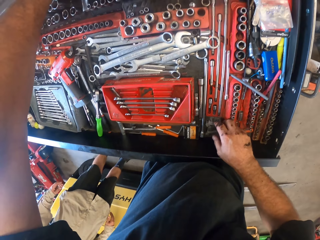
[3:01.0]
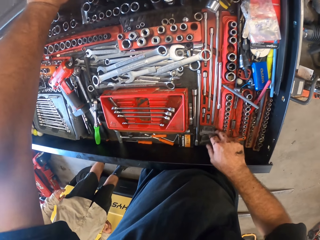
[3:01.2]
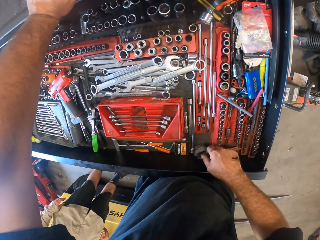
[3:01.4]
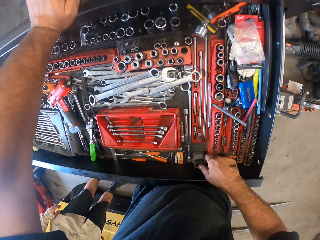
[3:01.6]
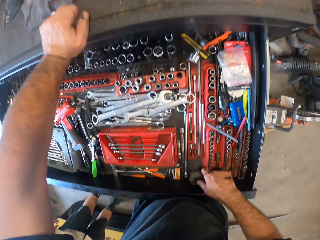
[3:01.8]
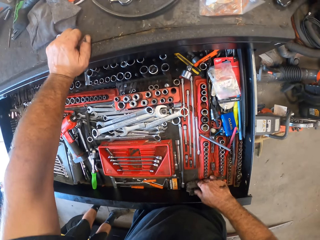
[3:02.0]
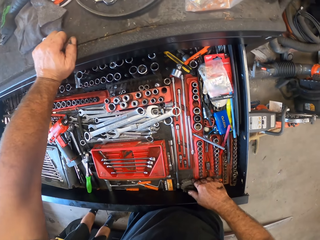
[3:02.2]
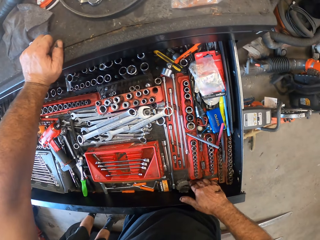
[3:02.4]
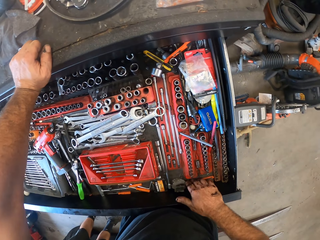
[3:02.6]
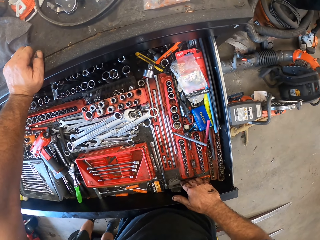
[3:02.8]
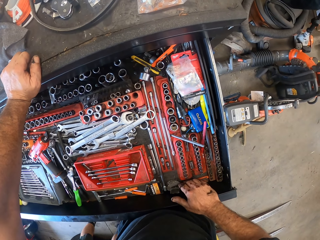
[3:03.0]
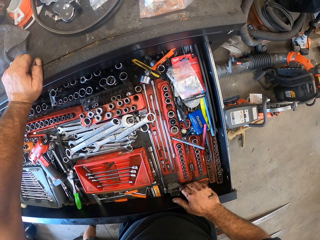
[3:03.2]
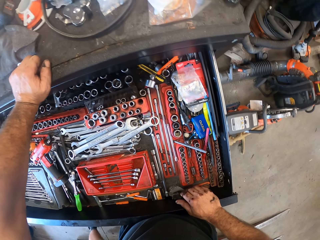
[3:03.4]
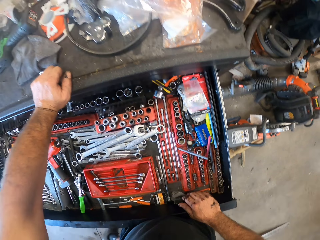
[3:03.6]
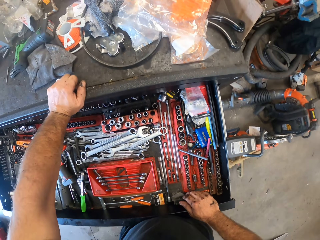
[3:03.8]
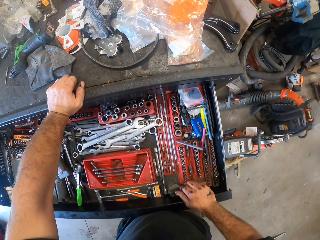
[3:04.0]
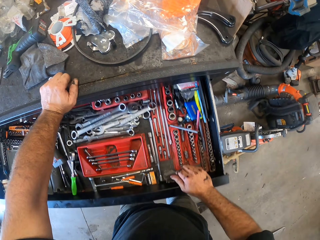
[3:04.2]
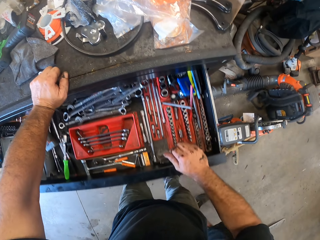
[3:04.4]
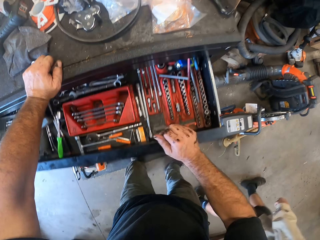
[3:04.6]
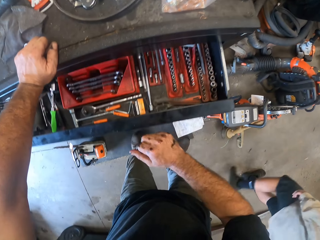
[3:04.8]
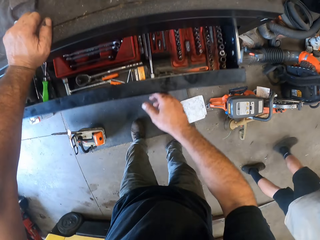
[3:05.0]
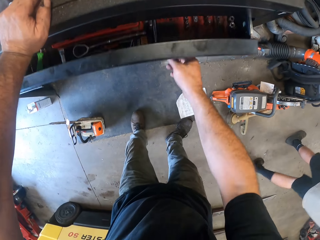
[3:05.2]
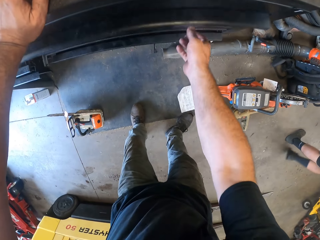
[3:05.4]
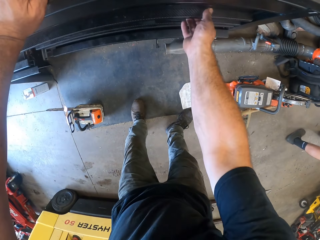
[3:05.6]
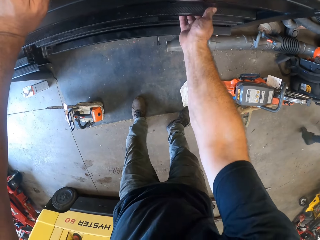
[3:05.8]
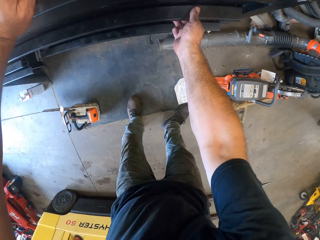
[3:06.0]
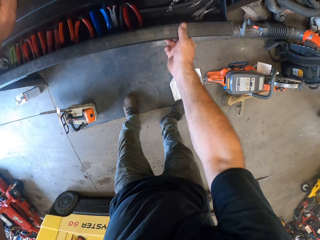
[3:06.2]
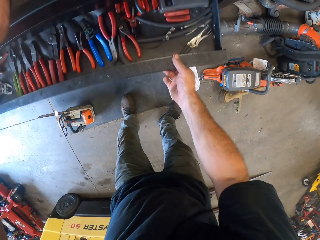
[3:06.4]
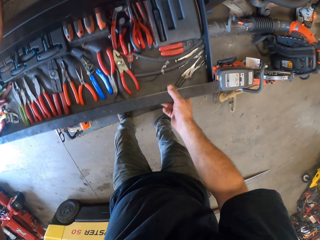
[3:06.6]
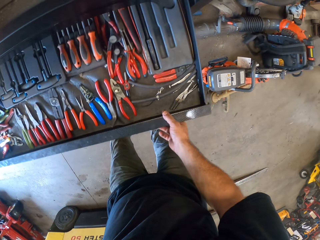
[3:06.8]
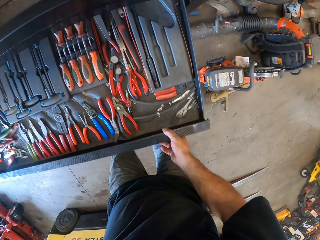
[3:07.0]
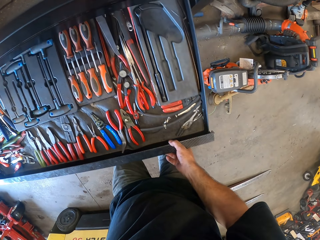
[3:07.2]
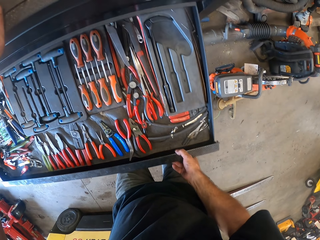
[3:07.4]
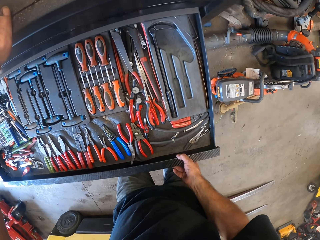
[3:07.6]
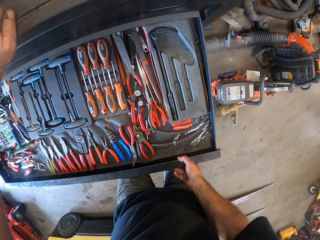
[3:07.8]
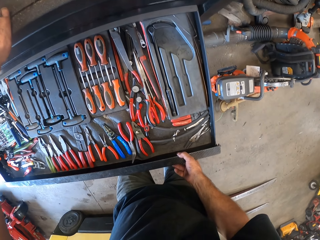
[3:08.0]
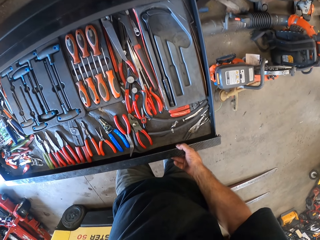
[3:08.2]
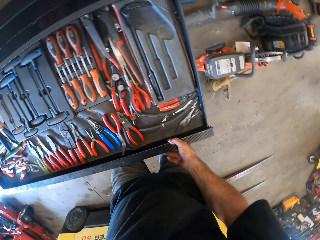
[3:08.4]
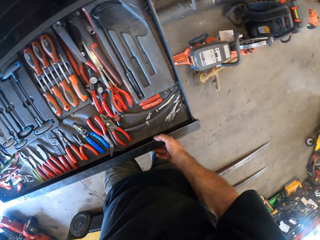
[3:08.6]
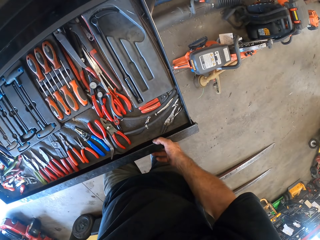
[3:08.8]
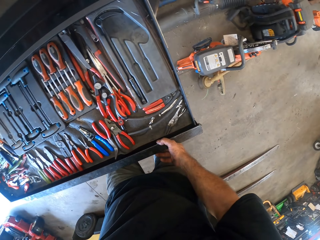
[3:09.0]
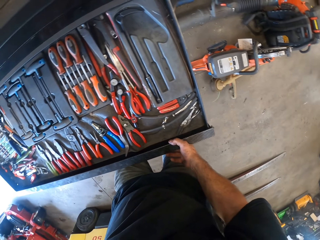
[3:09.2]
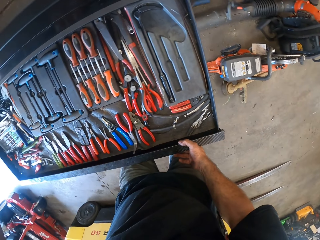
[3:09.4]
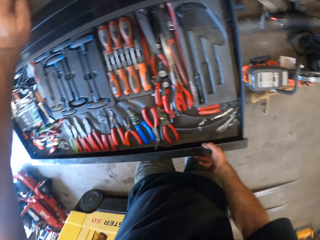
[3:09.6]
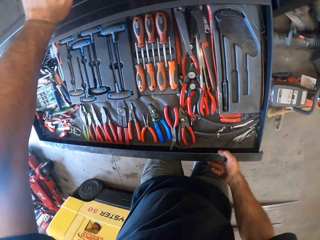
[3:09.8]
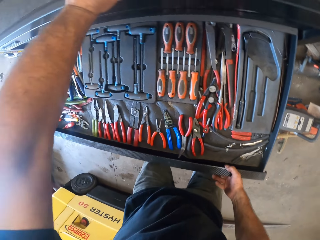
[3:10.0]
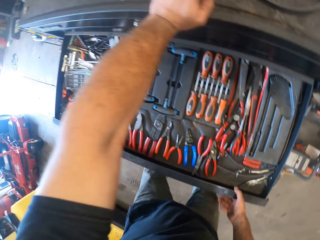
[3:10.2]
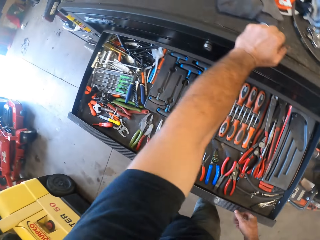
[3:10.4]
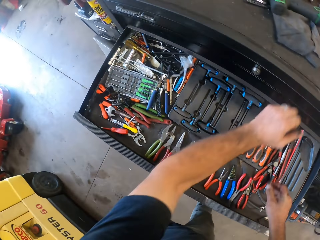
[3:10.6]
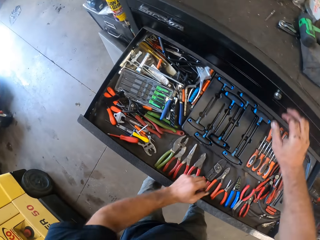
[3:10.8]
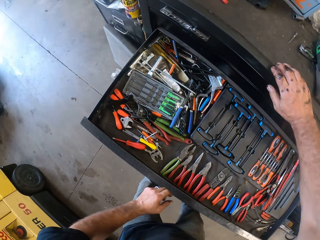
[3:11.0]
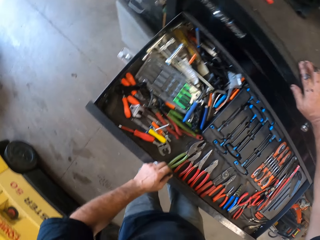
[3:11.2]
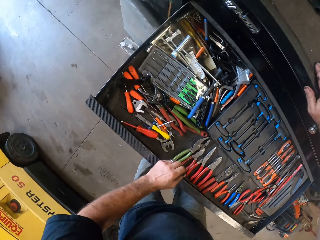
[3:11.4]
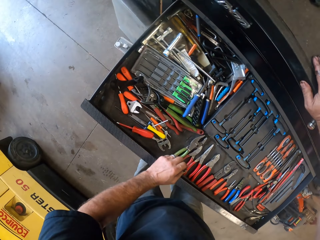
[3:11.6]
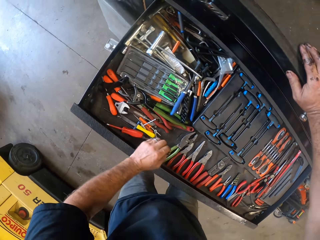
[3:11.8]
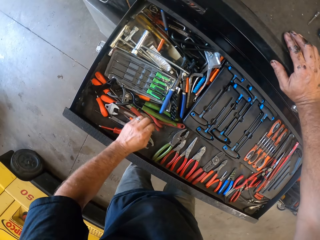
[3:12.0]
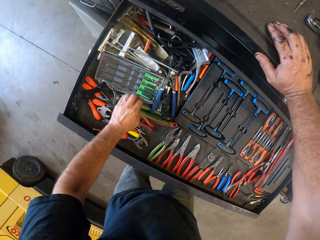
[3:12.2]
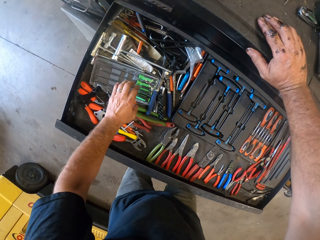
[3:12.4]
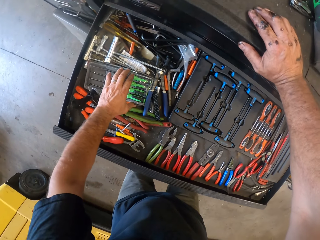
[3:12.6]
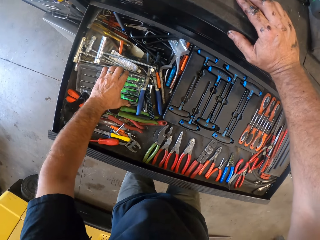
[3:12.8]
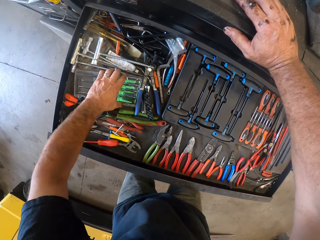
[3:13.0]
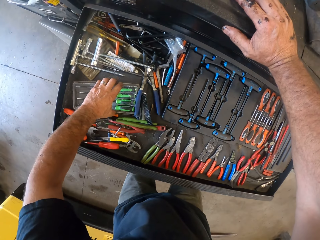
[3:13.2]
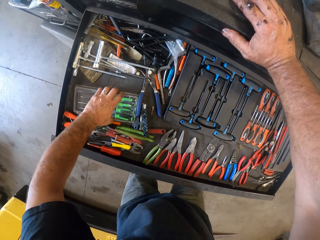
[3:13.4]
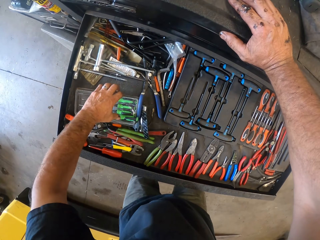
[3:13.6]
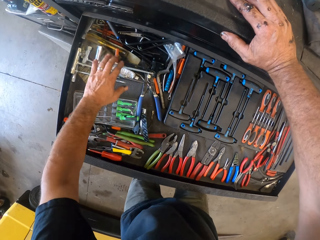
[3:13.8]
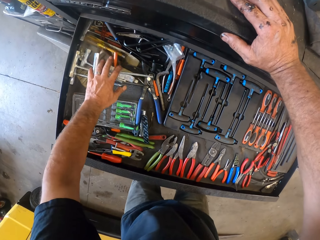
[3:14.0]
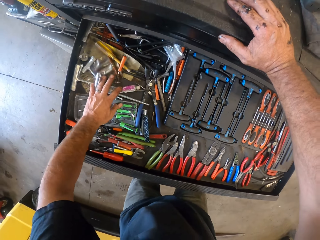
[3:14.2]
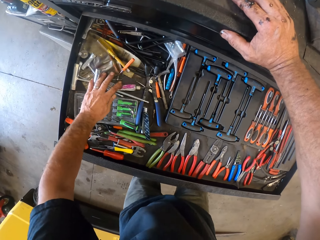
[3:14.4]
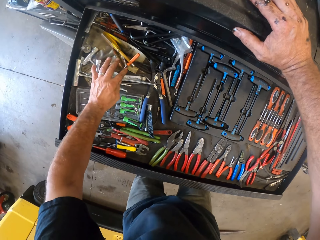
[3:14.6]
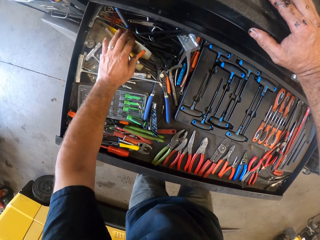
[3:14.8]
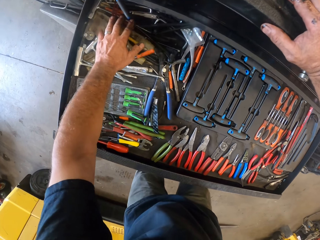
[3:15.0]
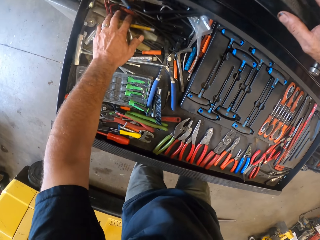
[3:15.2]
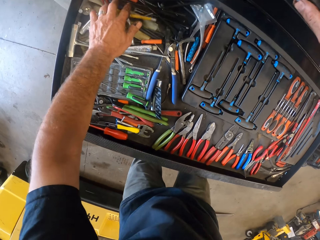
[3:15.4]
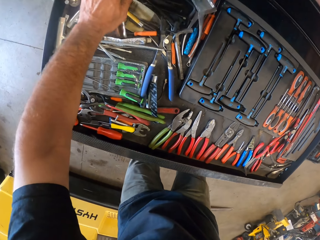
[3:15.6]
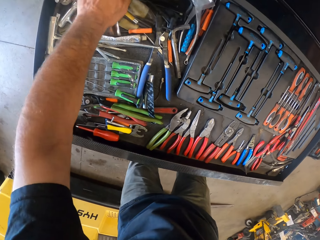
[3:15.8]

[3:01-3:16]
The camera wearer stares at the drawer. The man walks by the camera wearer. The camera wearer closes the drawer with his right hand. He opens another drawer with his right hand, stares at the drawer, puts the right hand on the tool box, and searches for tools in the drawer with his left hand. He stares at the drawer.

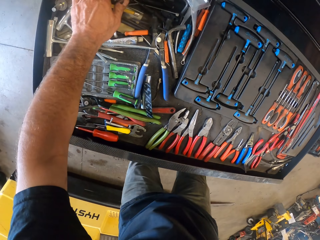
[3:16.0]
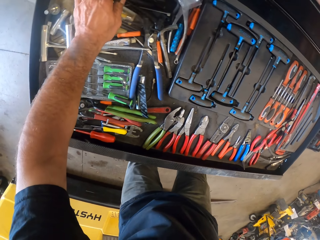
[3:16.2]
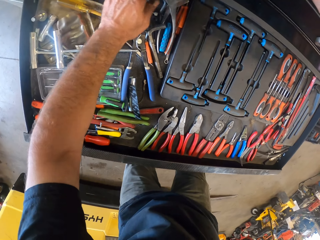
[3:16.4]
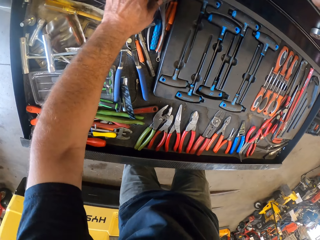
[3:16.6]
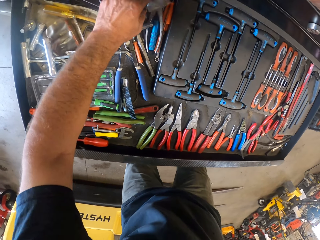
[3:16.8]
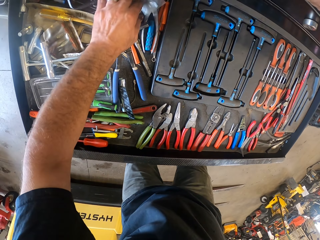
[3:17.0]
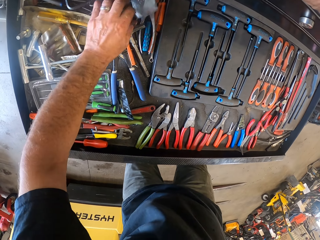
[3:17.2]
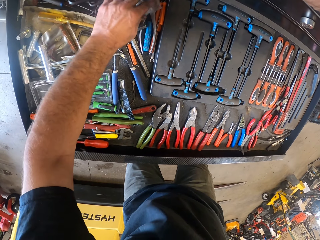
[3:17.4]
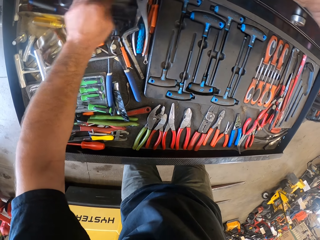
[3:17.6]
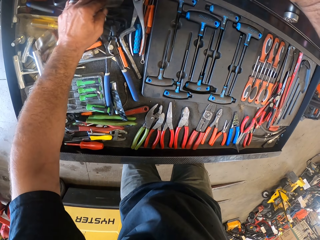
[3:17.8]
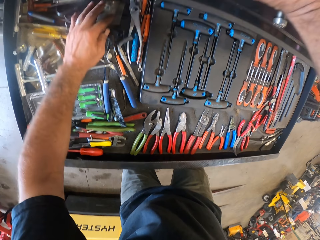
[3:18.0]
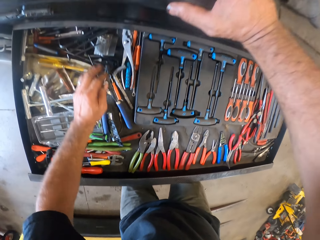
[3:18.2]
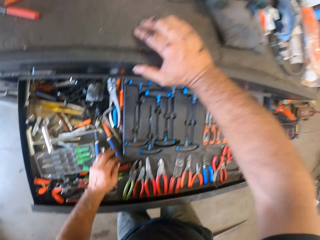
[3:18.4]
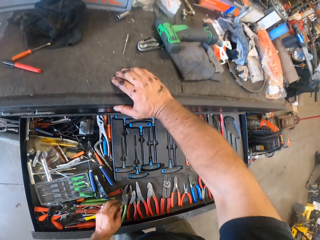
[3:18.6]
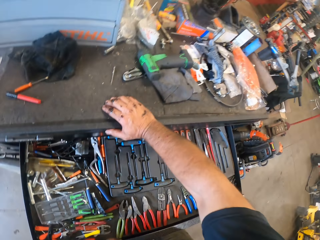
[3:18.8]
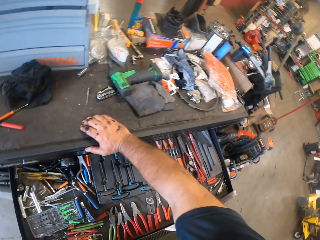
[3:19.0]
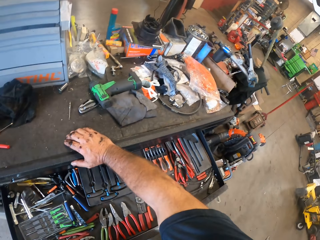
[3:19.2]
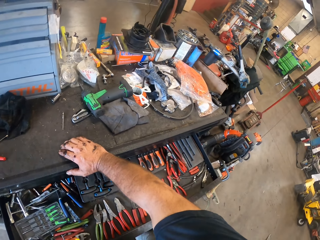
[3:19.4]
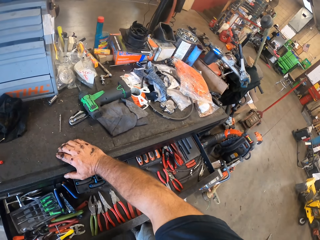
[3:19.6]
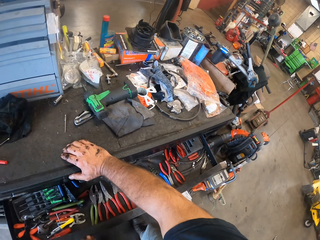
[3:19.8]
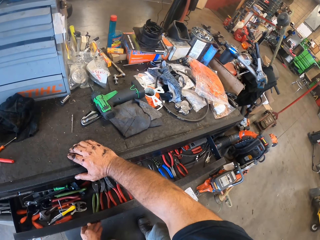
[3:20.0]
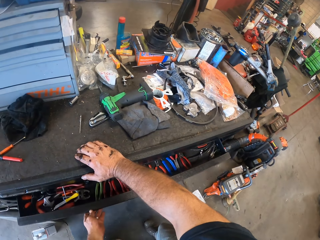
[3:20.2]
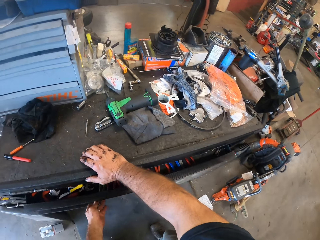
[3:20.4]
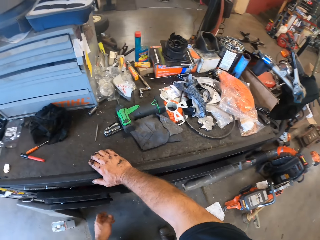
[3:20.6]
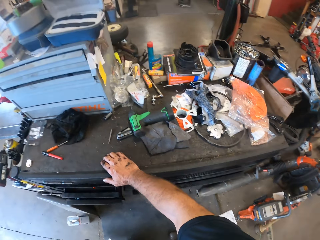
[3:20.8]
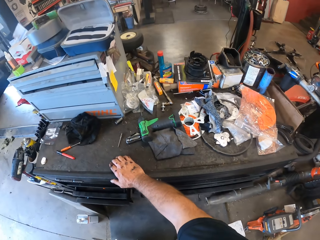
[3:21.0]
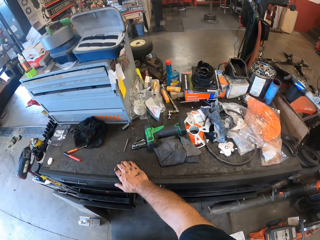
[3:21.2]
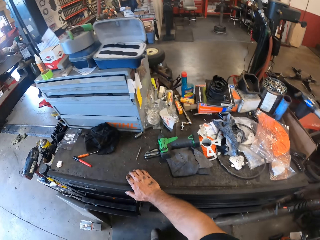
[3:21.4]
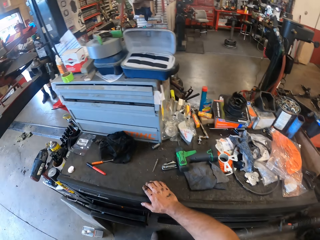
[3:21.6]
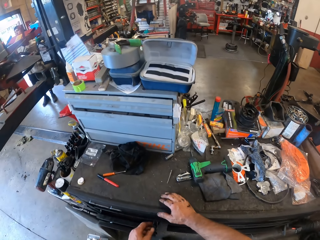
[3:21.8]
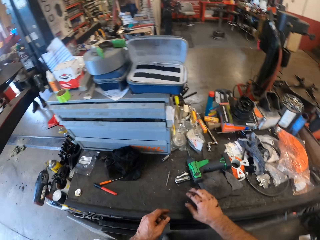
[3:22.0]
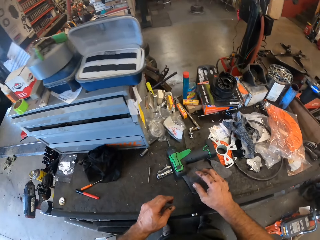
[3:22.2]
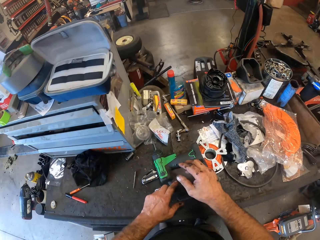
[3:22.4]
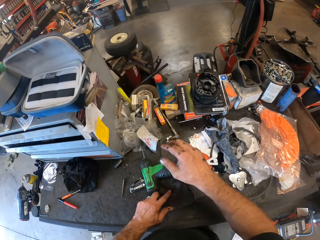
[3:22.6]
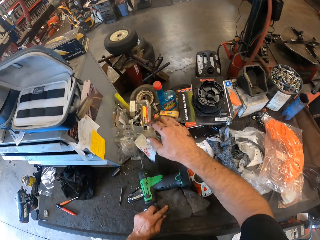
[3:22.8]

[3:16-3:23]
The camera wearer closes the drawer with his left hand.
